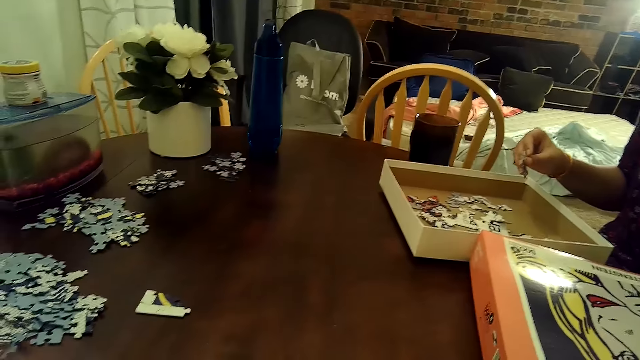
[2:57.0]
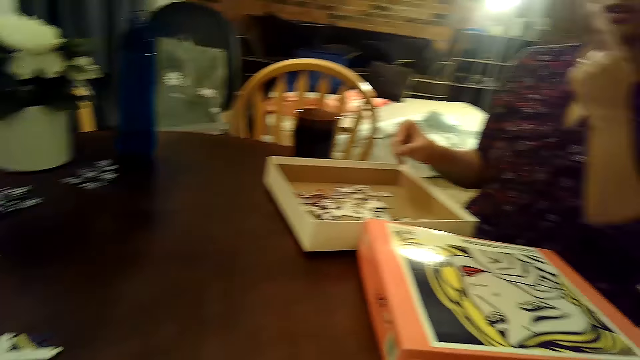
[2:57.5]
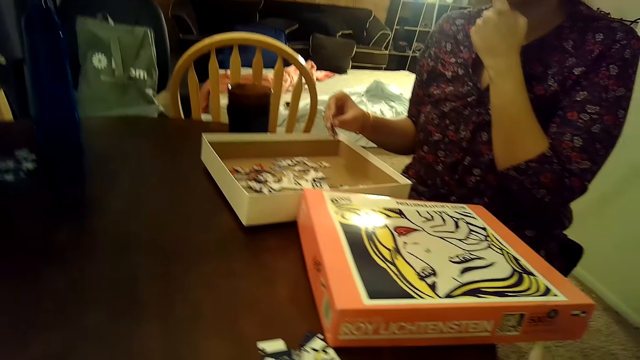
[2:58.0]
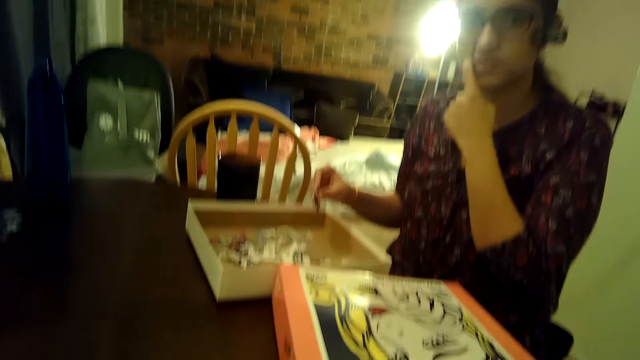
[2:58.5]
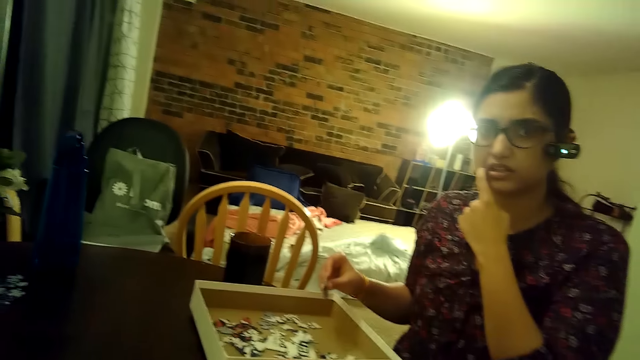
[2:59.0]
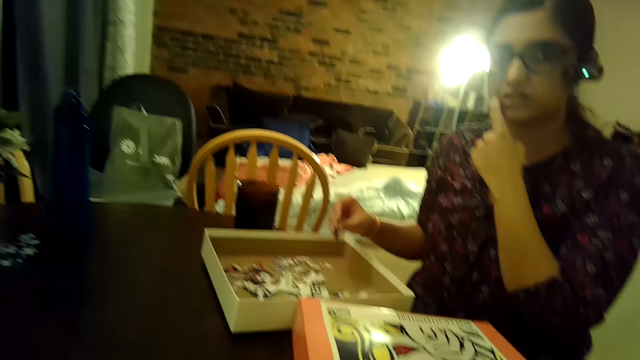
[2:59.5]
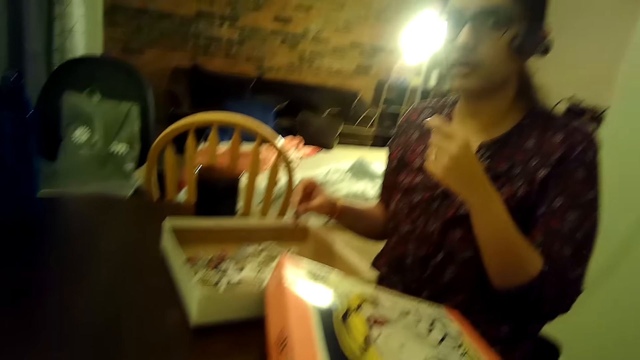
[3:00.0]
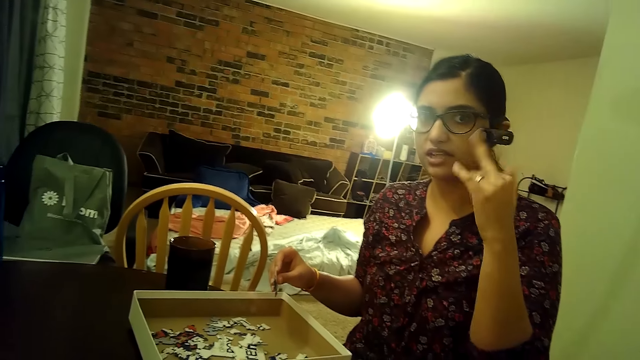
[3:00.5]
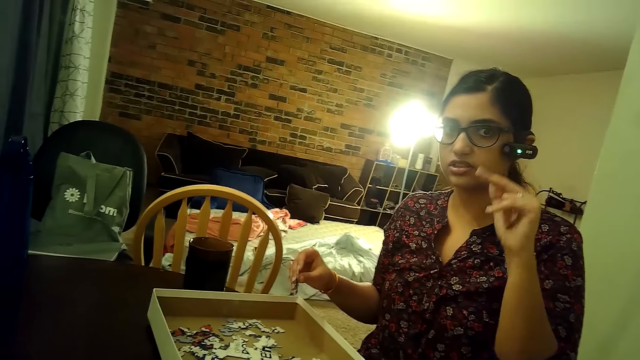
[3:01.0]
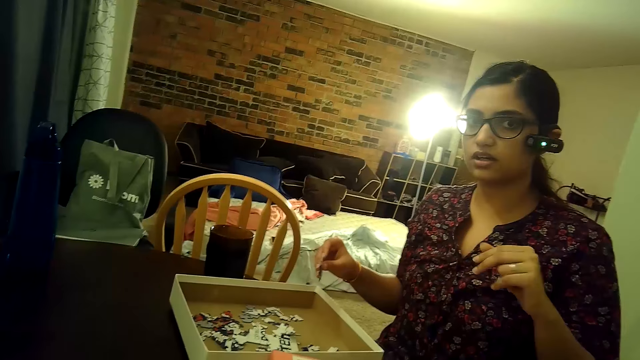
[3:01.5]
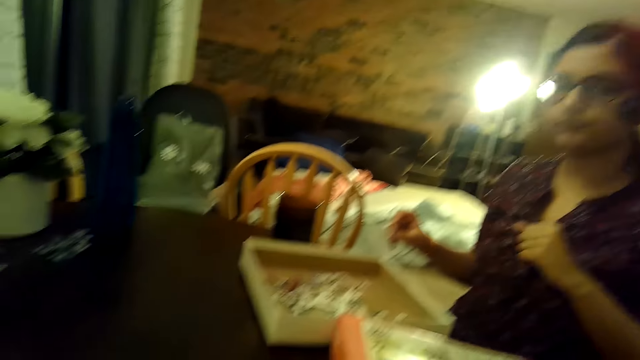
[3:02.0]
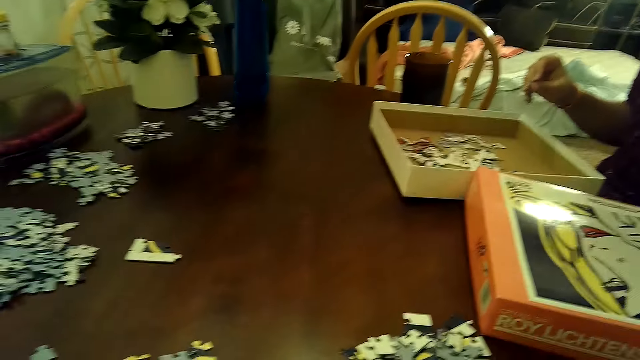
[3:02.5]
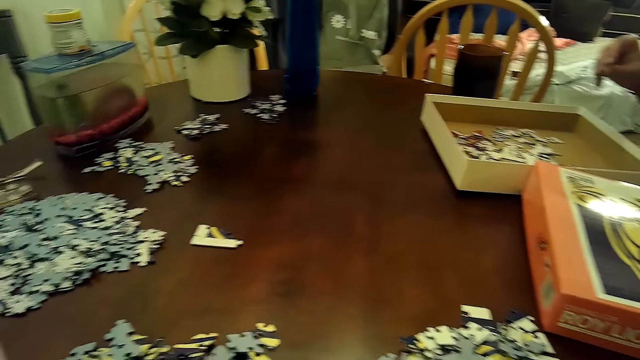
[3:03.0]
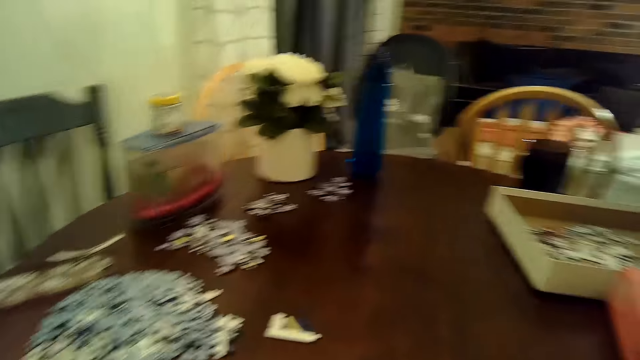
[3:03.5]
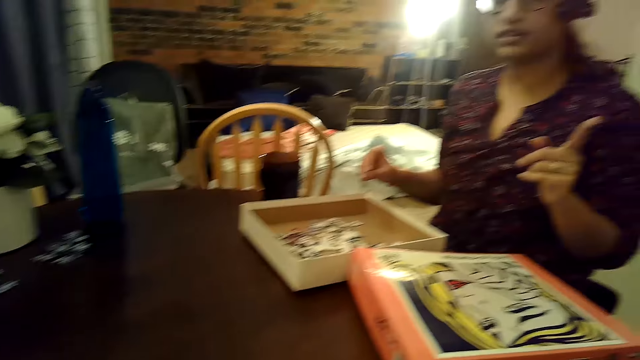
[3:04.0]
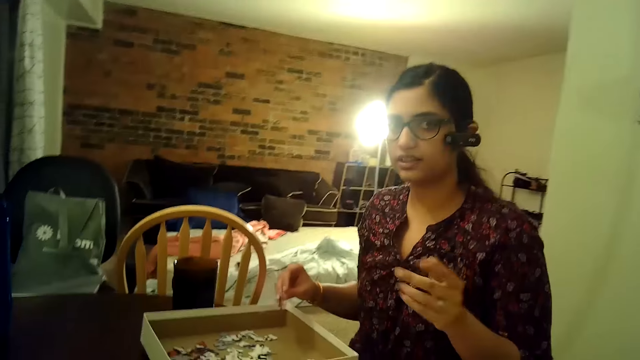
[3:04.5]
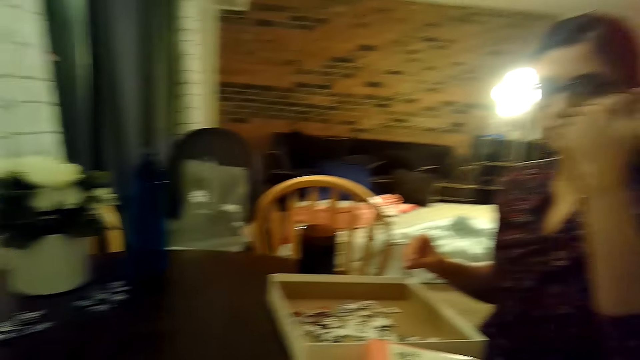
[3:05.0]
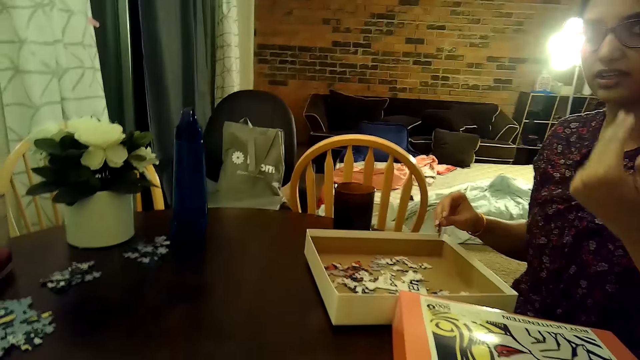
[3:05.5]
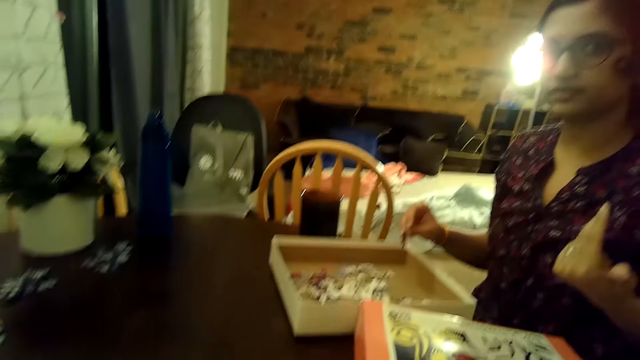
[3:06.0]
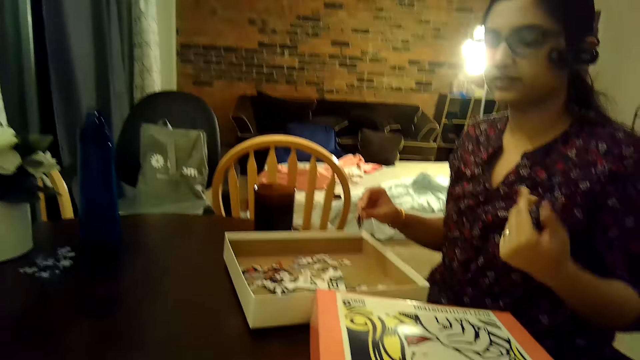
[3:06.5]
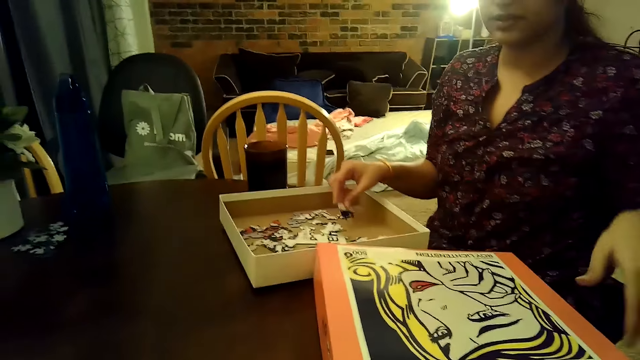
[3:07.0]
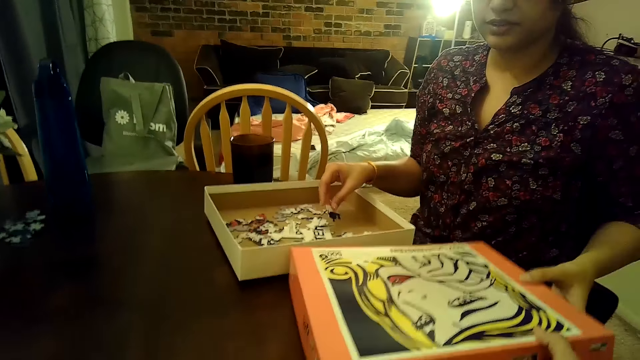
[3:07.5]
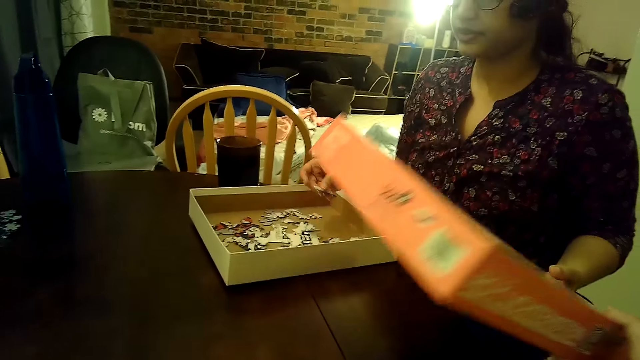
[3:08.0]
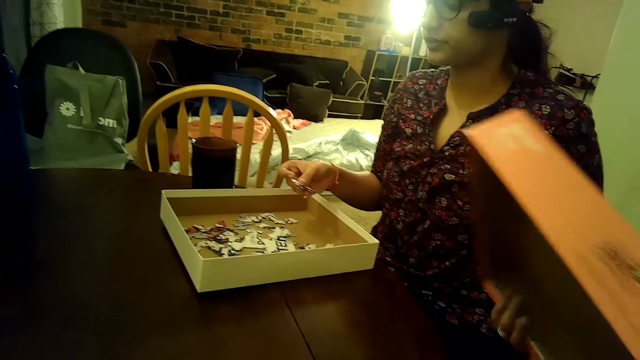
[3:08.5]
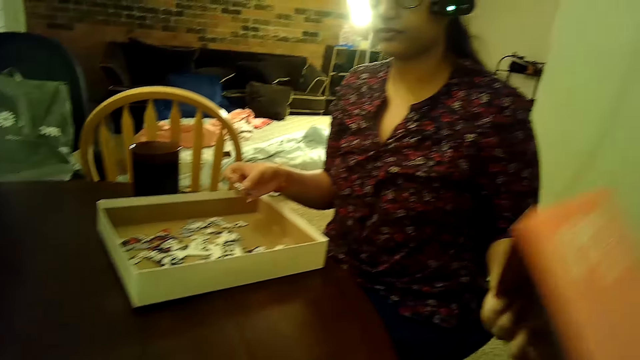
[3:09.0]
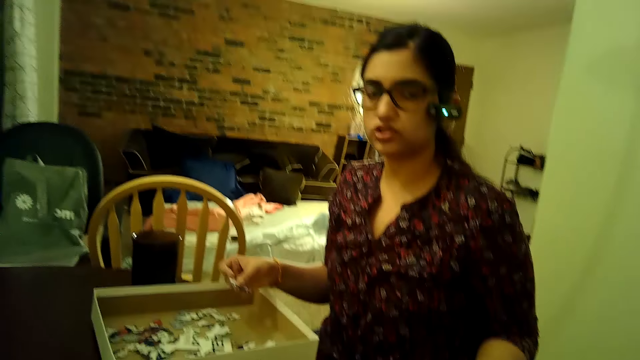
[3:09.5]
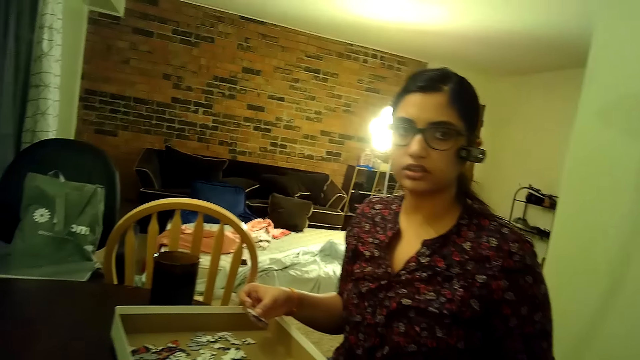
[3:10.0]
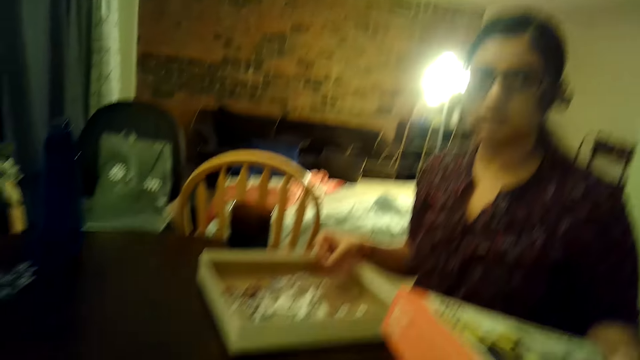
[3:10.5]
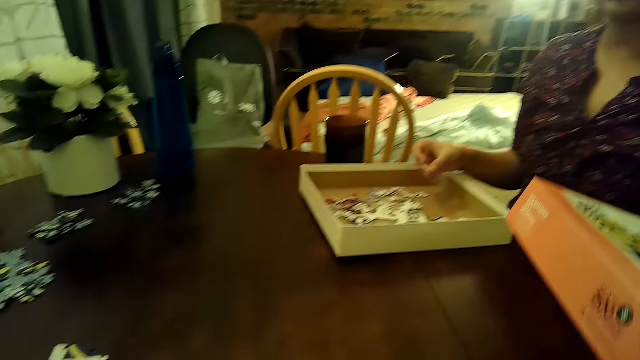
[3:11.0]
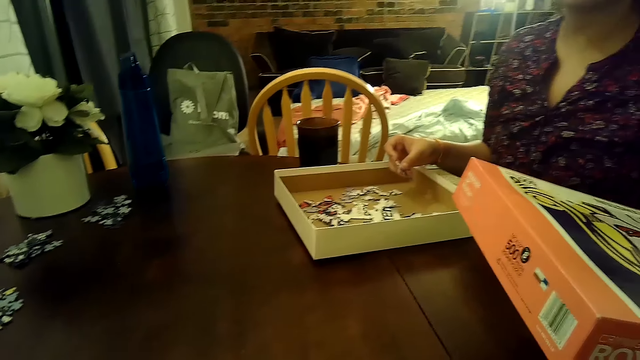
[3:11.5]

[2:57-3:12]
The camera wearer touches the lid of the jigsaw puzzle box with her right hand. She adjusts the lid of the jigsaw puzzle box with her right hand. A woman picks the lid of the jigsaw puzzle box from the table with her left hand. The woman carries a box. The camera wearer dialogues with the woman.

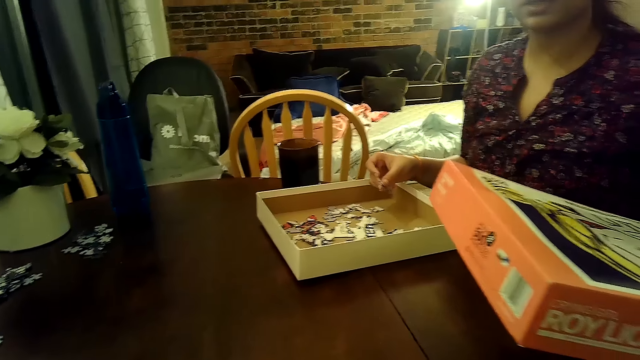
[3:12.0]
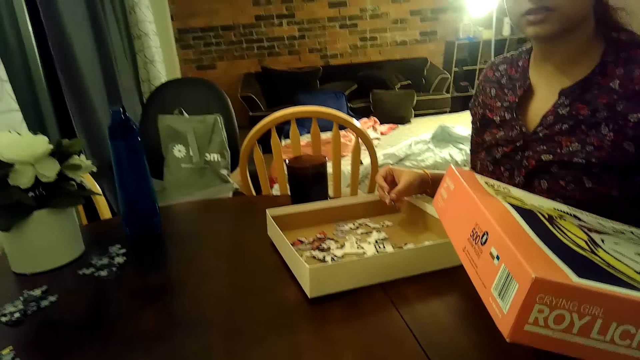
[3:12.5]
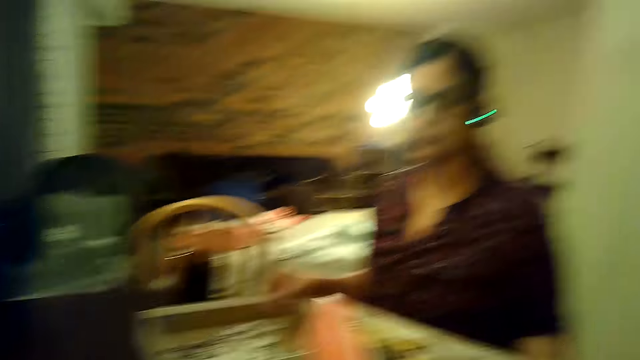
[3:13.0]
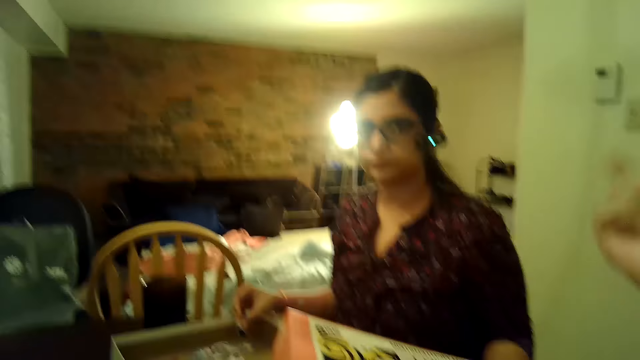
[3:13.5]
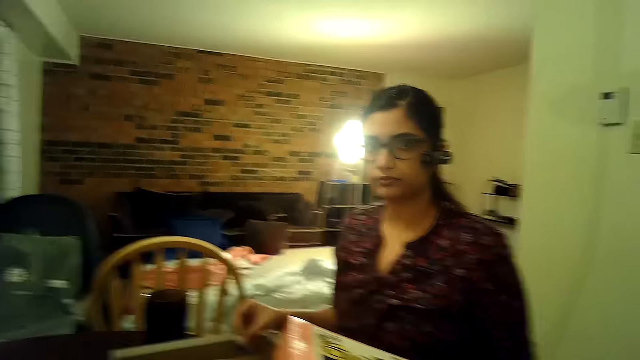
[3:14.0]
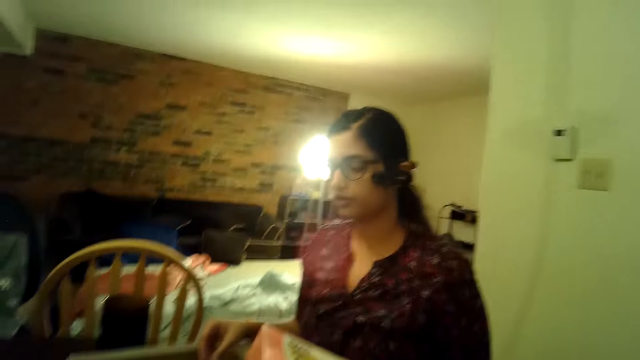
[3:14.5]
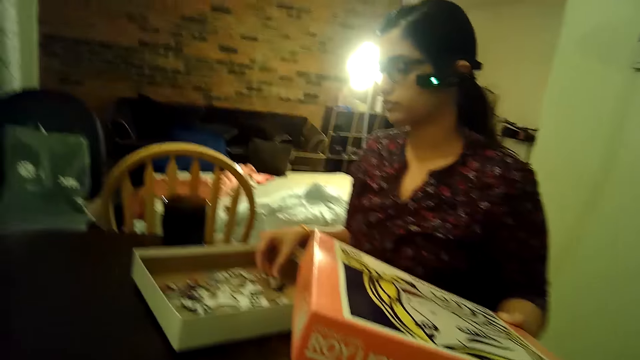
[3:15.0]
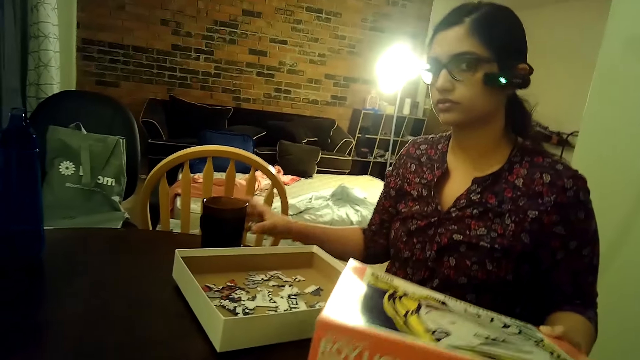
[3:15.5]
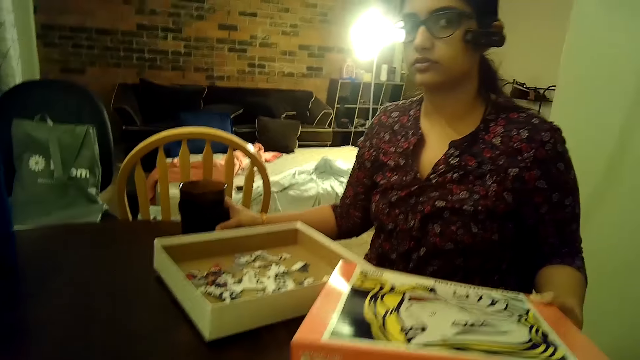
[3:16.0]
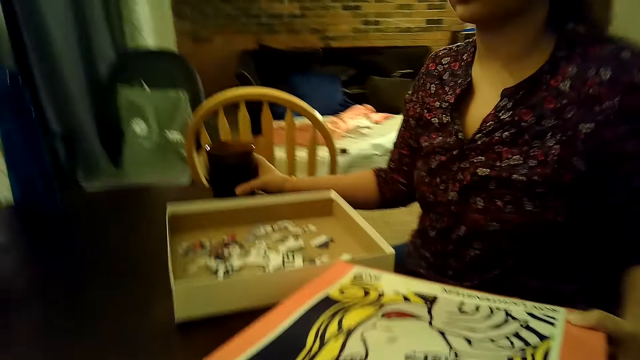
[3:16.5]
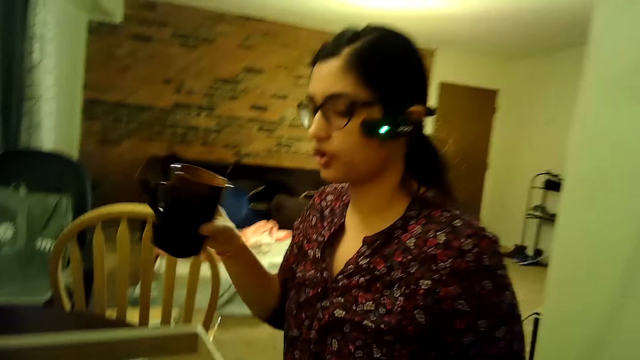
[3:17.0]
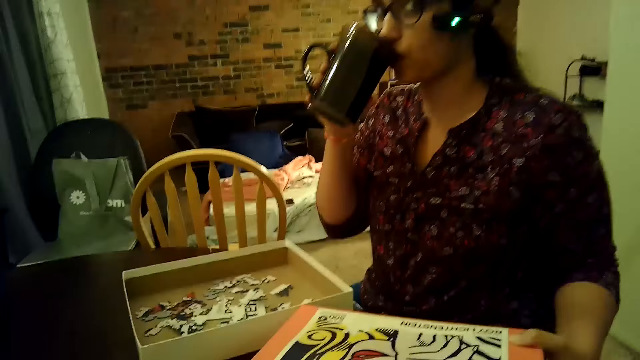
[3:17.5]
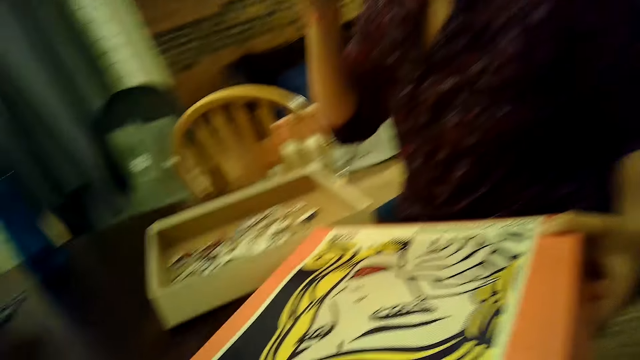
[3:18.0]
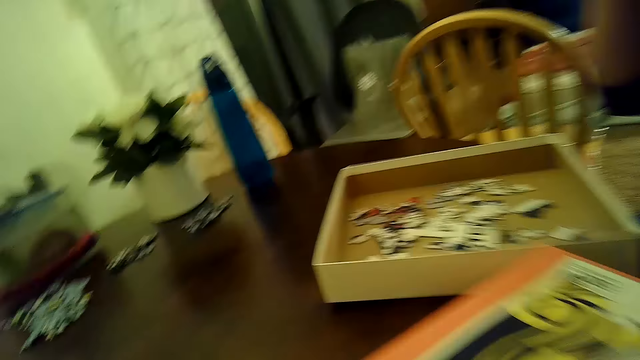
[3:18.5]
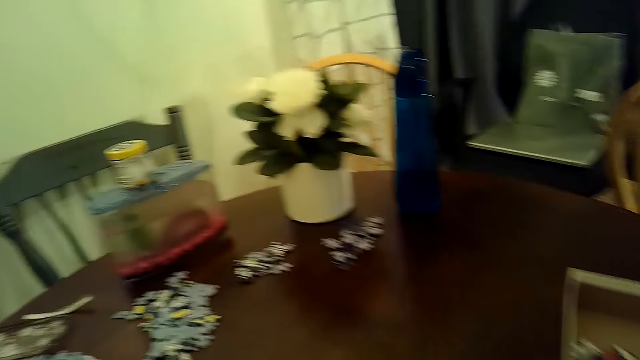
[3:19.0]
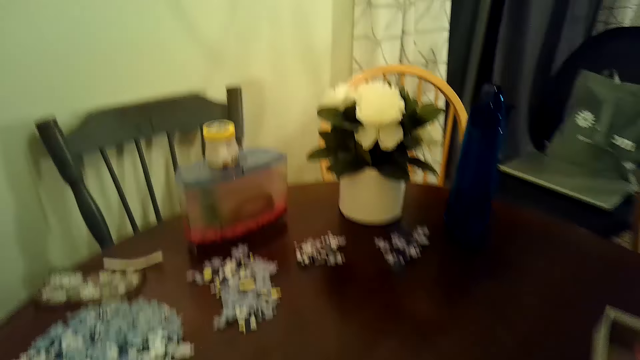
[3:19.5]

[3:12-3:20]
A woman drops the puzzle piece in her right hand in a jigsaw puzzle box on the table. The woman picks a cup from the table with her right hand. The woman pushes the cup. The woman drinks from the cup in her right hand. The camera wearer dialogues with the woman.
